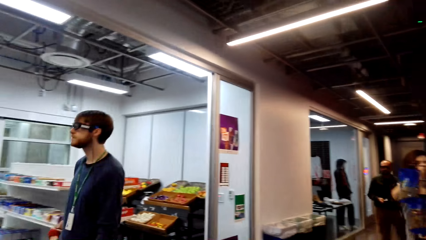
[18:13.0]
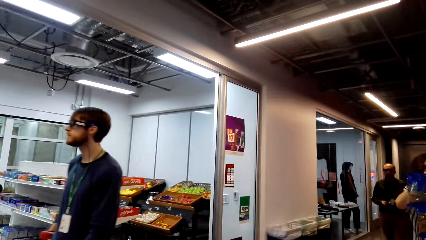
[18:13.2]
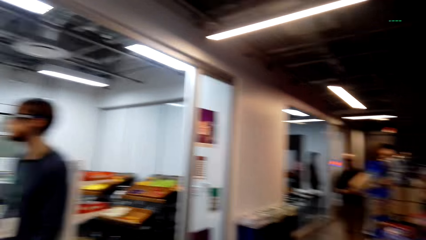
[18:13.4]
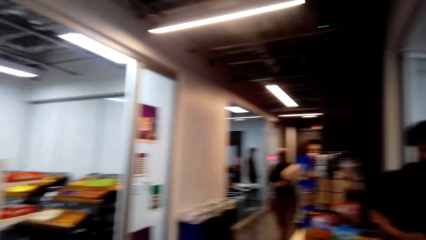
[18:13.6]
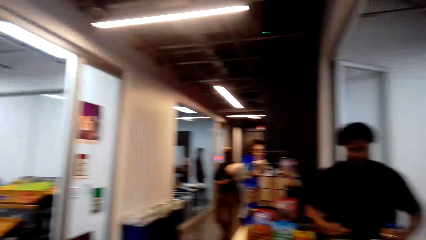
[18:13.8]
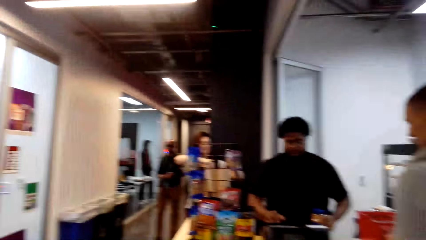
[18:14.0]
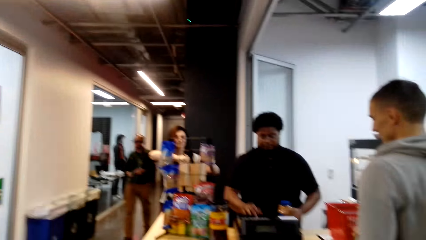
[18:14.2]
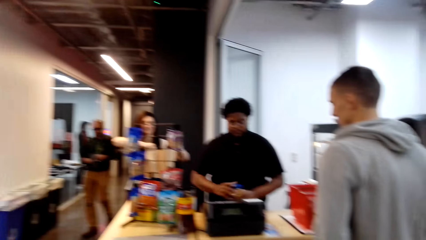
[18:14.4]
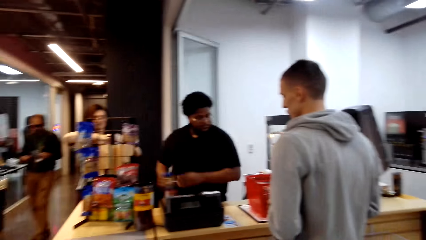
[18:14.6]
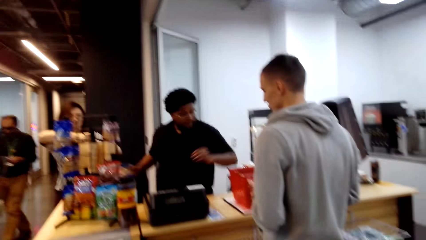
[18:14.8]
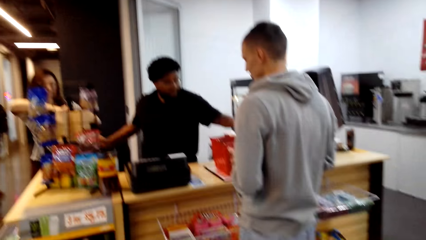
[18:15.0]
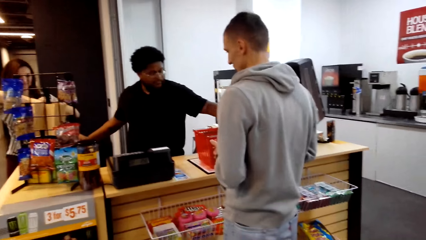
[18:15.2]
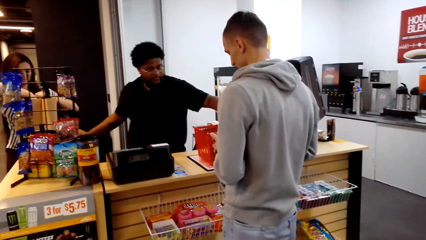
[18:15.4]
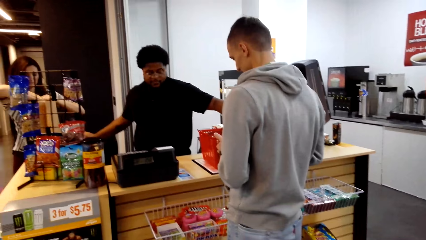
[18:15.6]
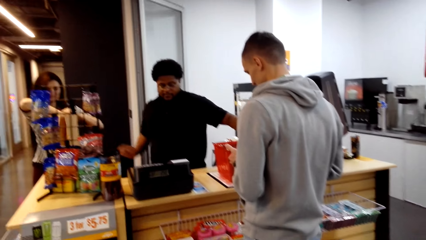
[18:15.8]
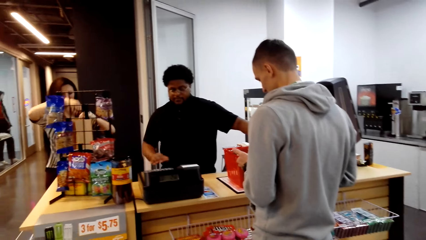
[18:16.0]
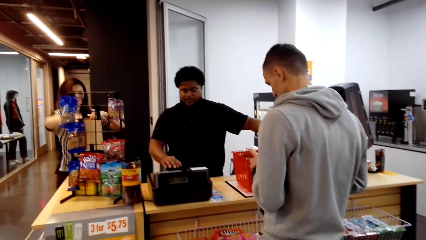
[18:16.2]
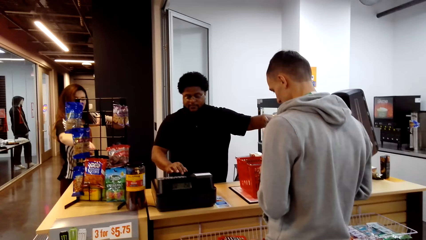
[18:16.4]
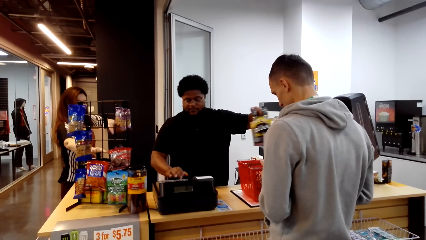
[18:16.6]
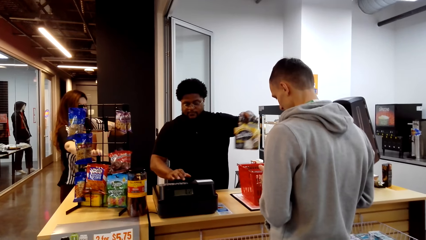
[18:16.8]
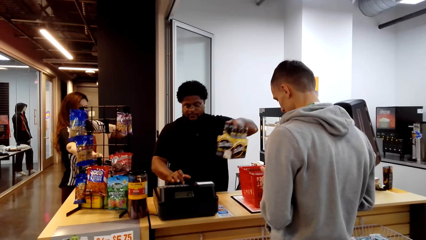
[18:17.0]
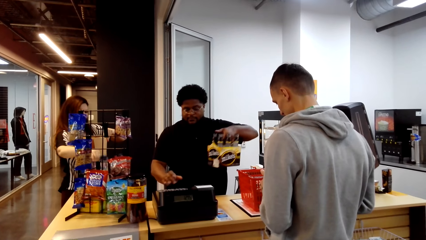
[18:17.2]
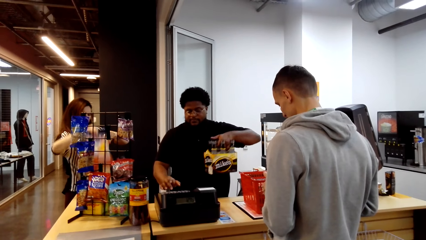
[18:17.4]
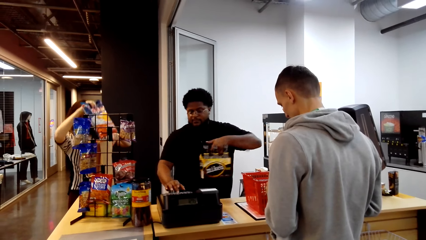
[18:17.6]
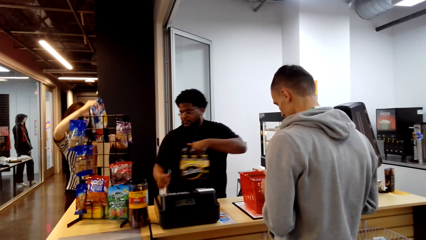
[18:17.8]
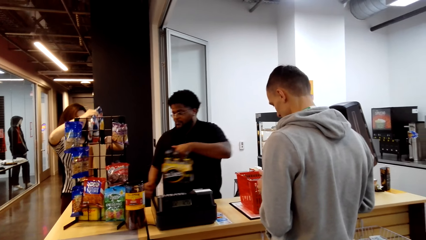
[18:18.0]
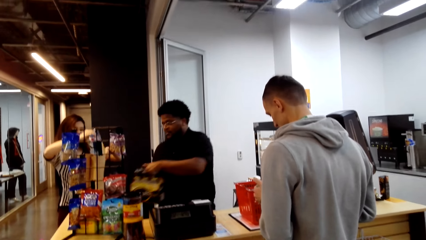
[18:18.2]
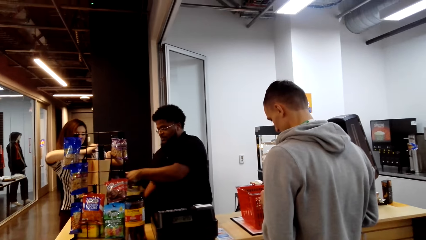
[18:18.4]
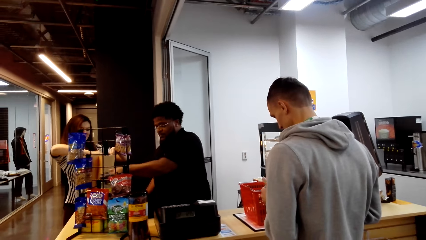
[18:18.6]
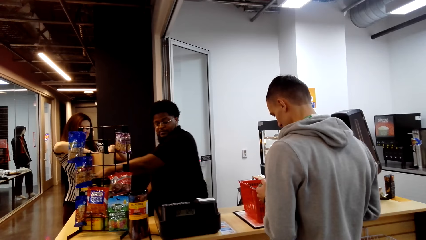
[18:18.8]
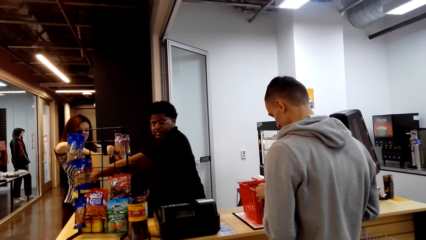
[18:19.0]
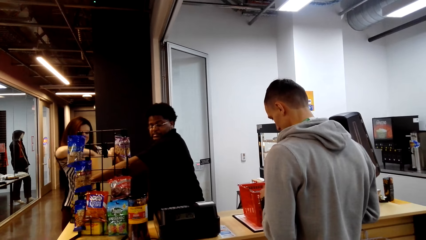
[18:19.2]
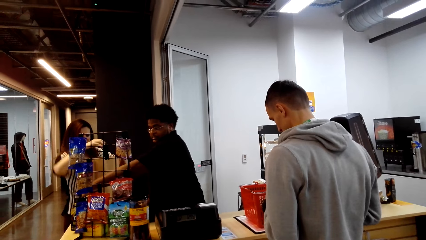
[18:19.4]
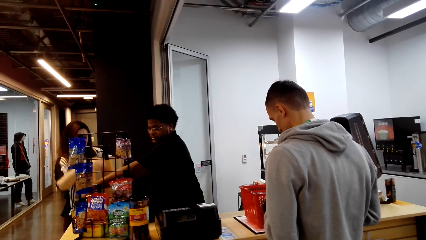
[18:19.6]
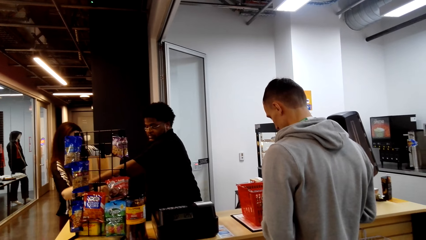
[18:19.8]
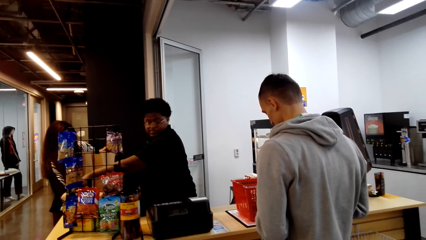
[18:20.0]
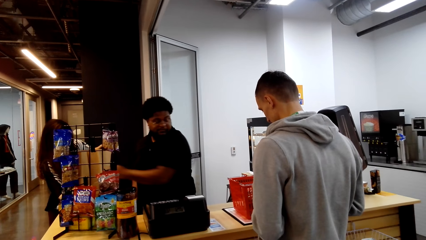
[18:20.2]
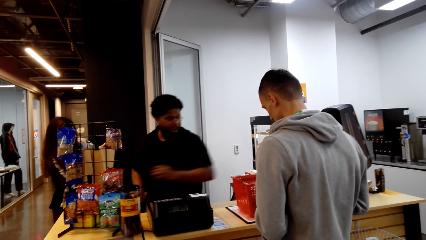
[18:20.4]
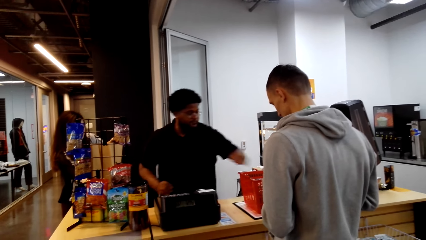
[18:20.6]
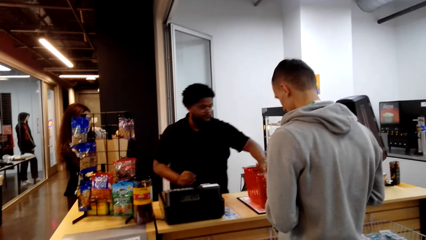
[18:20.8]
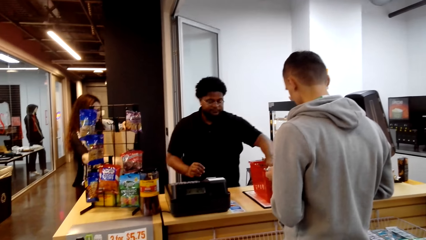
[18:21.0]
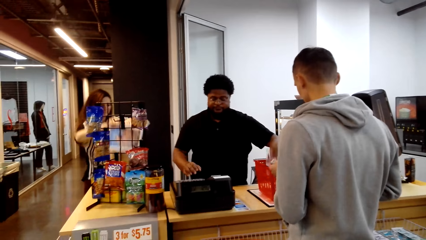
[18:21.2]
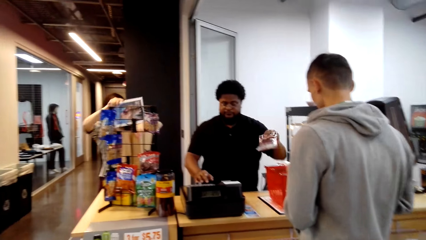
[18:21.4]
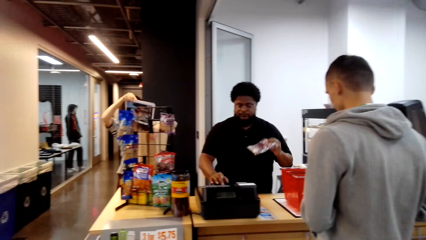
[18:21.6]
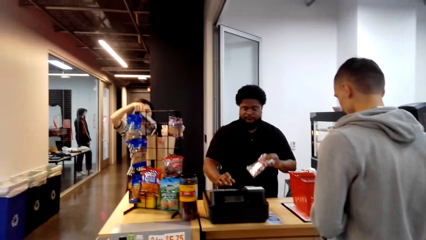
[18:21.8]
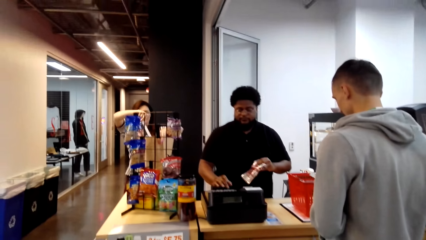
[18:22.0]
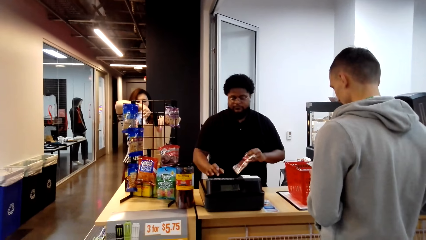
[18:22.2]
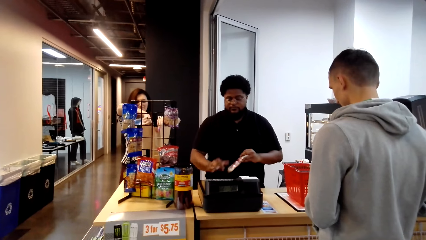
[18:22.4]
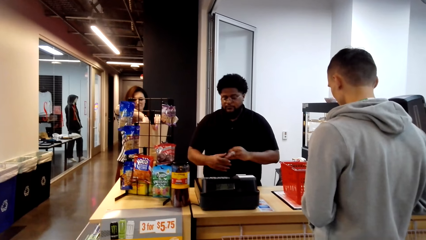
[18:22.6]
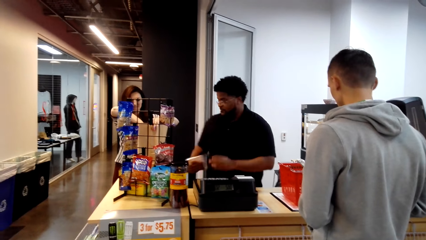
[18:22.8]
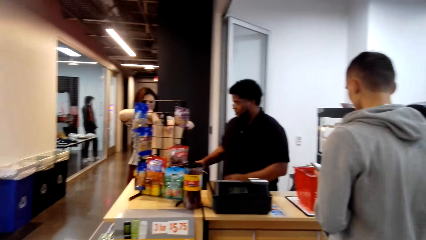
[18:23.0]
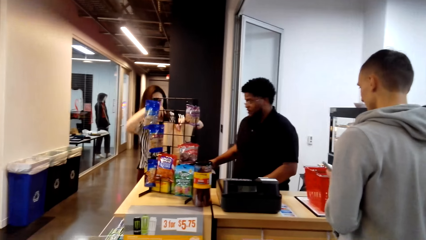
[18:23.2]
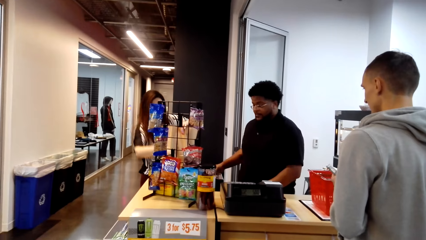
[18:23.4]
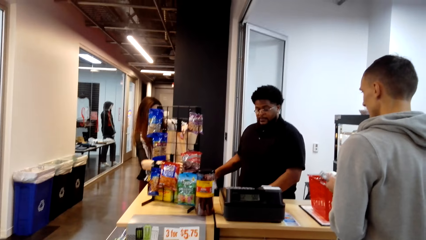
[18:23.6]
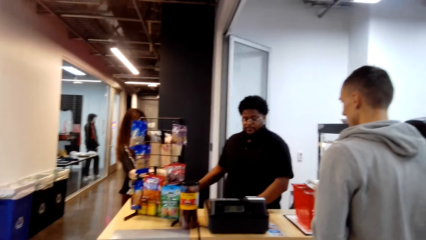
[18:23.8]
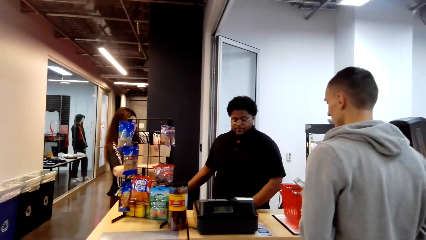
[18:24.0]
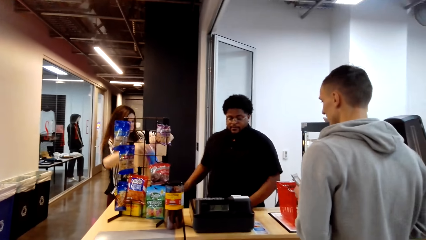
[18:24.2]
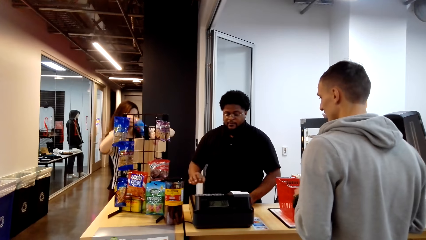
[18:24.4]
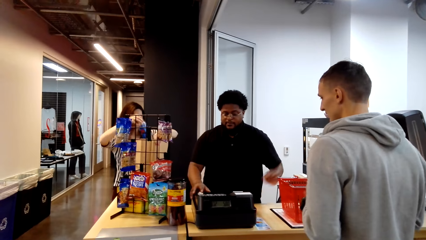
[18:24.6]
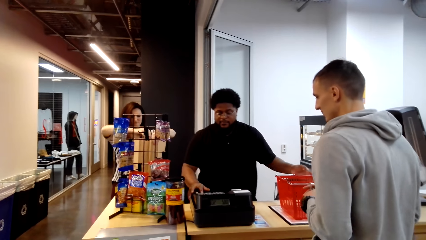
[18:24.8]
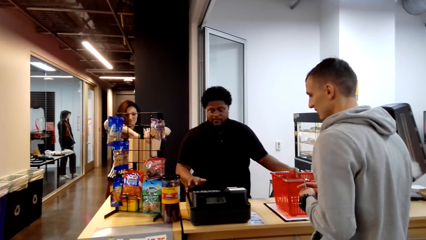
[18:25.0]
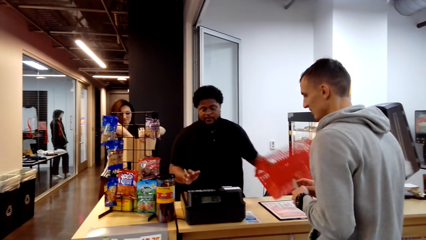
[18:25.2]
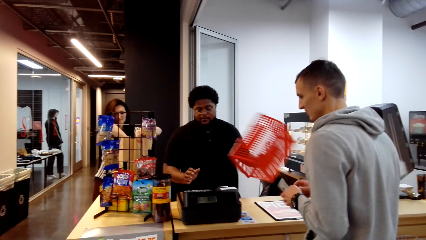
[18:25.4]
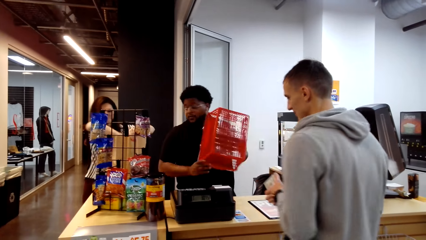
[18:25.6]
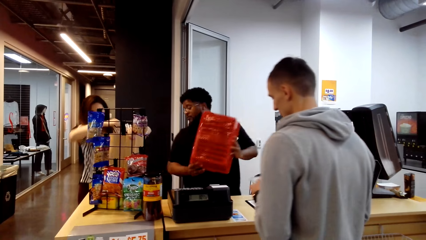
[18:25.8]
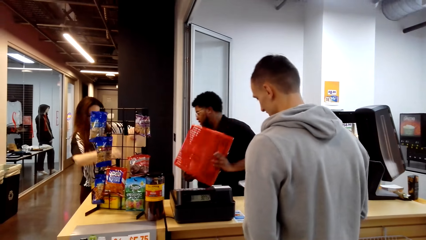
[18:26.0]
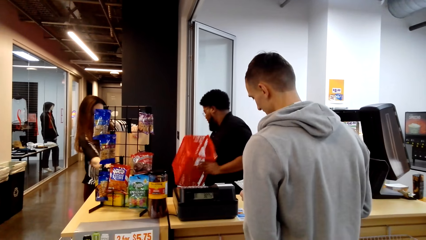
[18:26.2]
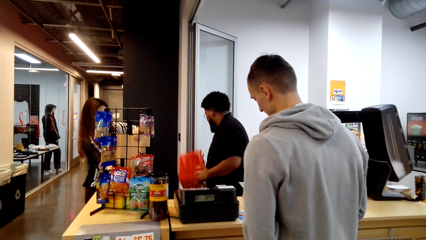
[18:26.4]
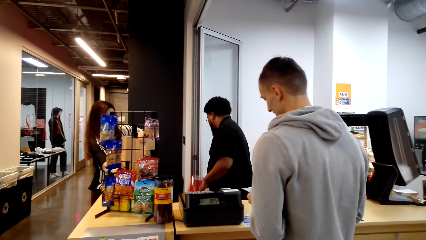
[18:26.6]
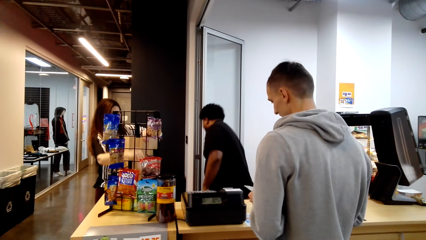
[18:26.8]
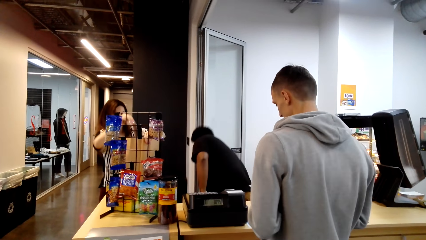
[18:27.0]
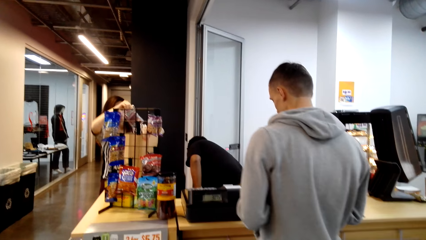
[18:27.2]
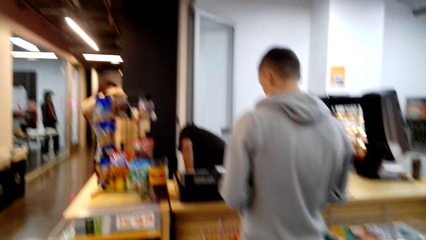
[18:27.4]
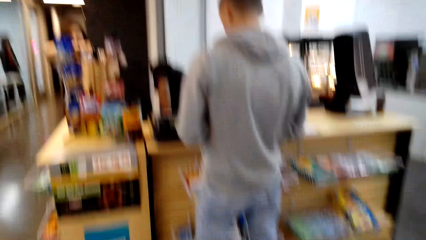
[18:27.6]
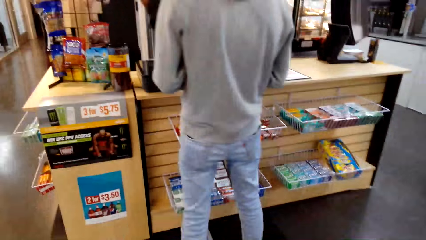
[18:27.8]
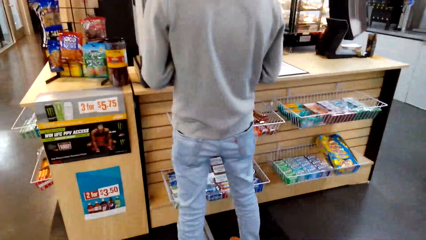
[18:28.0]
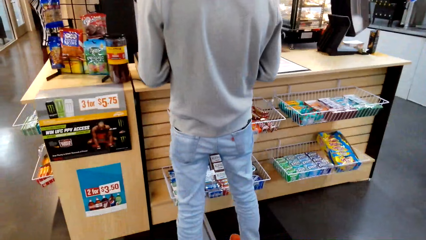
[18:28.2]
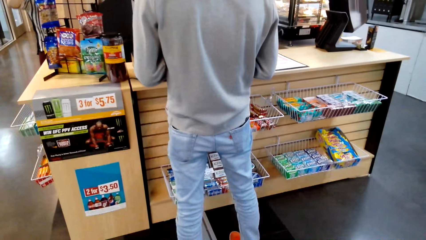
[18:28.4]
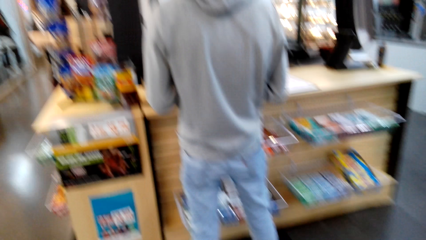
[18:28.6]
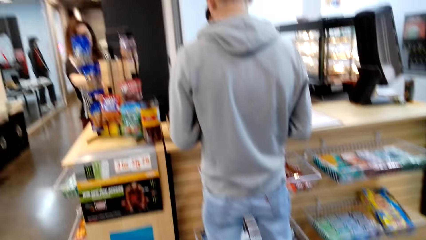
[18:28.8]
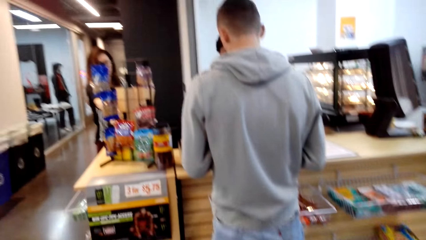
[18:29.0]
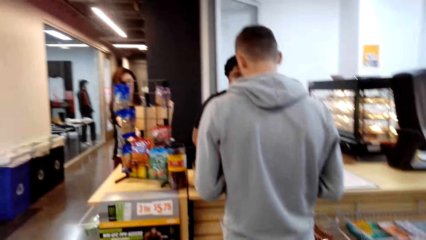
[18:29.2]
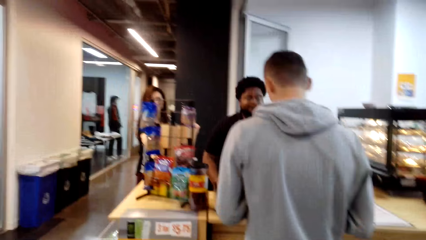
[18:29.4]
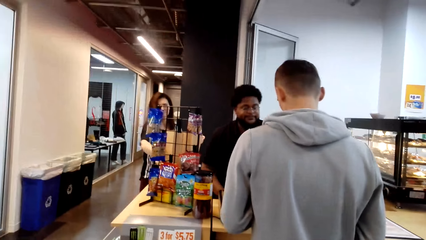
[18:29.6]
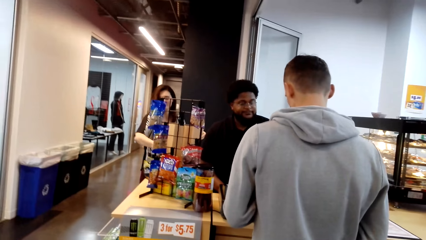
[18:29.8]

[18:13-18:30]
A cashier removes the shopping basket from the counter.
